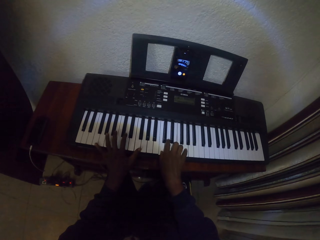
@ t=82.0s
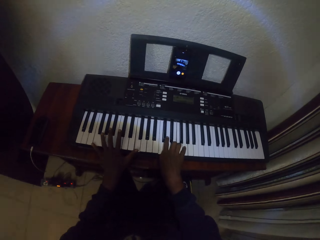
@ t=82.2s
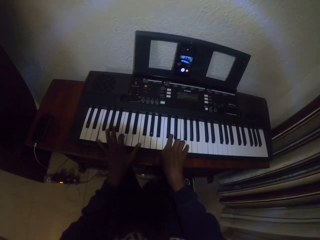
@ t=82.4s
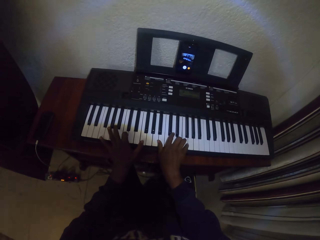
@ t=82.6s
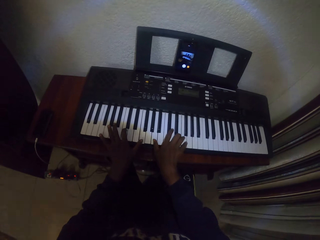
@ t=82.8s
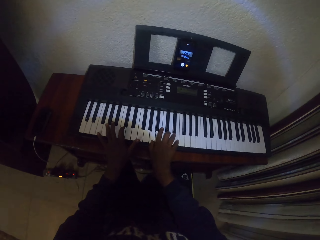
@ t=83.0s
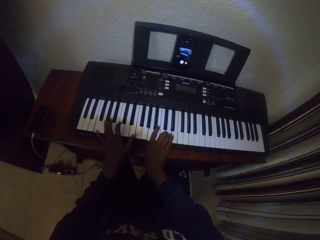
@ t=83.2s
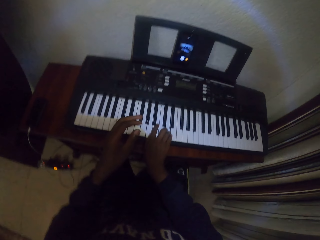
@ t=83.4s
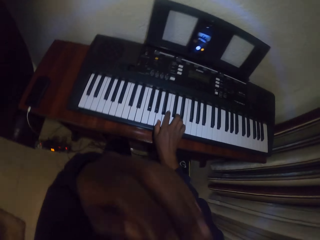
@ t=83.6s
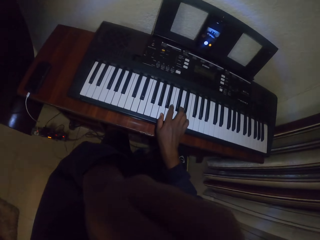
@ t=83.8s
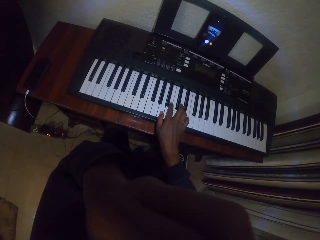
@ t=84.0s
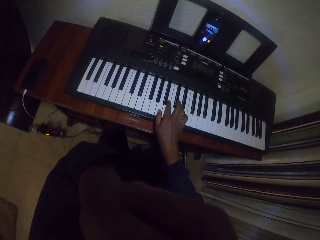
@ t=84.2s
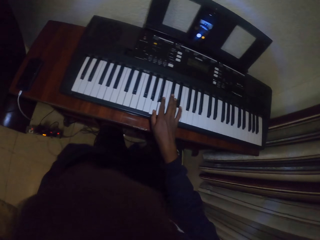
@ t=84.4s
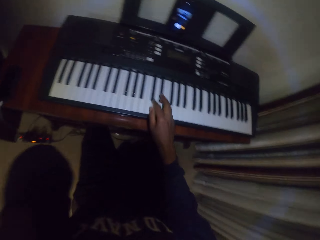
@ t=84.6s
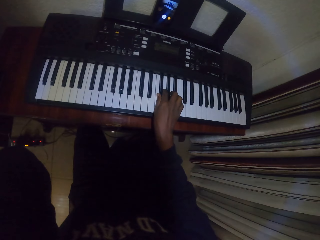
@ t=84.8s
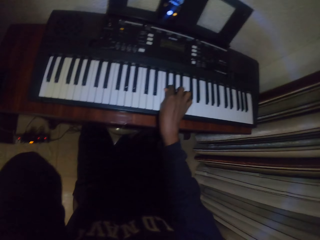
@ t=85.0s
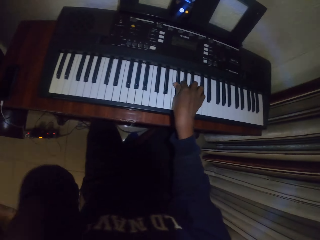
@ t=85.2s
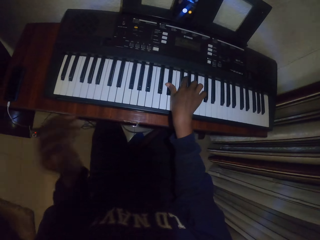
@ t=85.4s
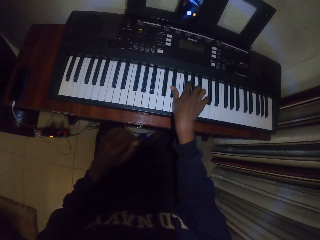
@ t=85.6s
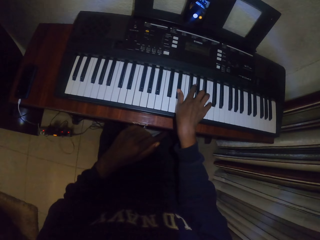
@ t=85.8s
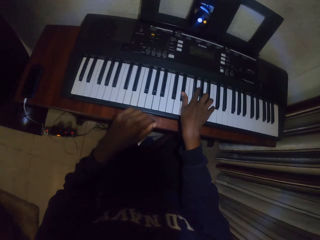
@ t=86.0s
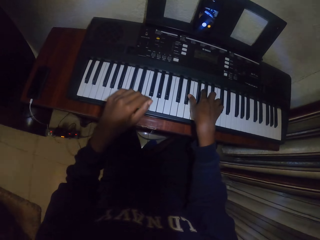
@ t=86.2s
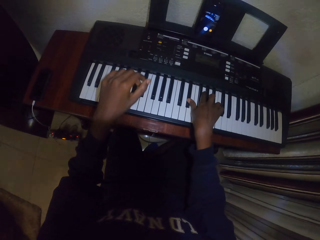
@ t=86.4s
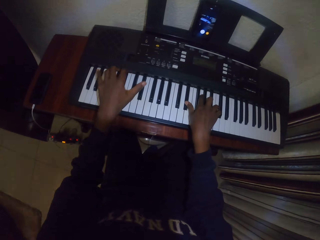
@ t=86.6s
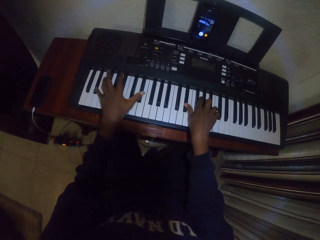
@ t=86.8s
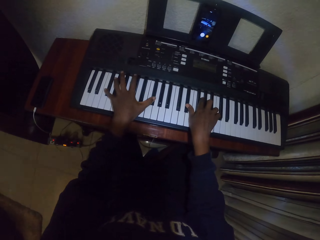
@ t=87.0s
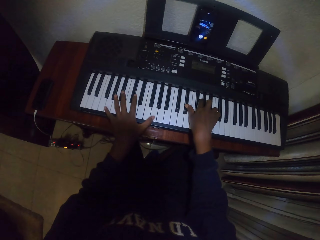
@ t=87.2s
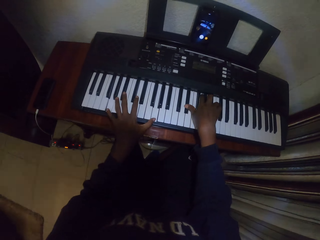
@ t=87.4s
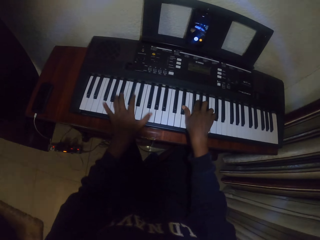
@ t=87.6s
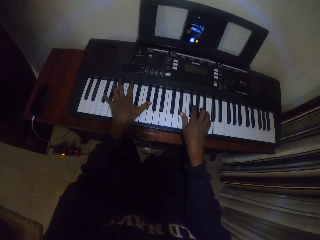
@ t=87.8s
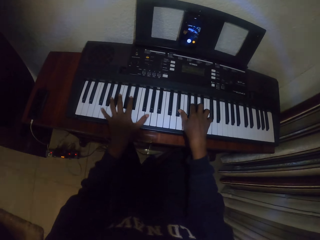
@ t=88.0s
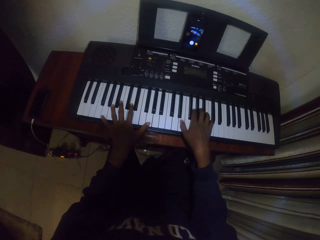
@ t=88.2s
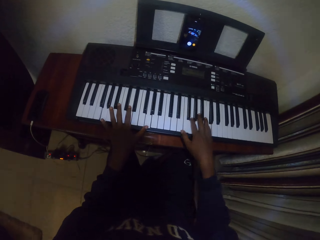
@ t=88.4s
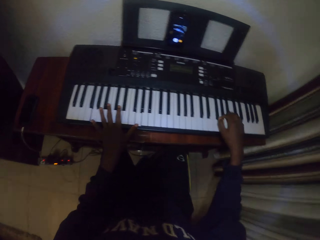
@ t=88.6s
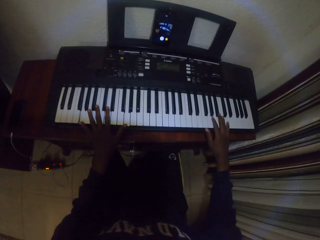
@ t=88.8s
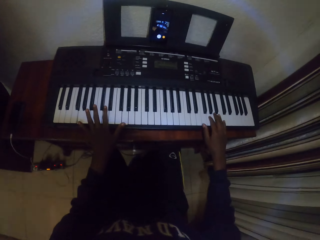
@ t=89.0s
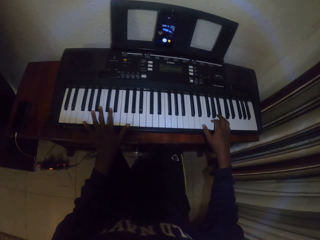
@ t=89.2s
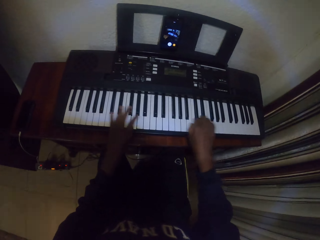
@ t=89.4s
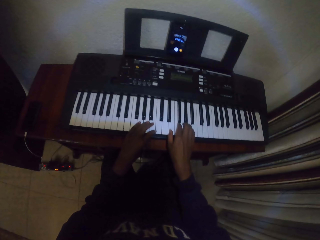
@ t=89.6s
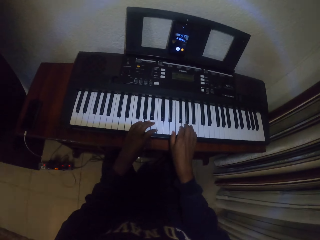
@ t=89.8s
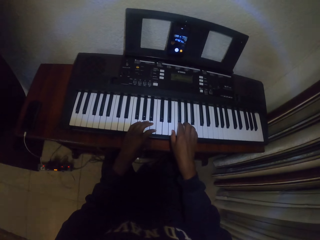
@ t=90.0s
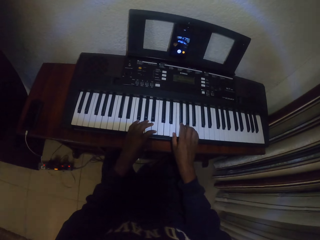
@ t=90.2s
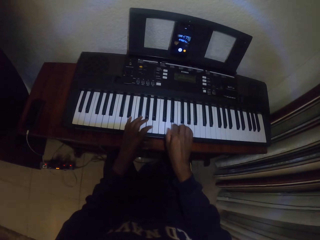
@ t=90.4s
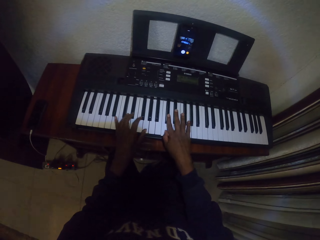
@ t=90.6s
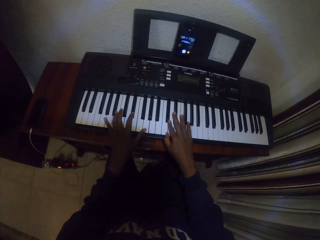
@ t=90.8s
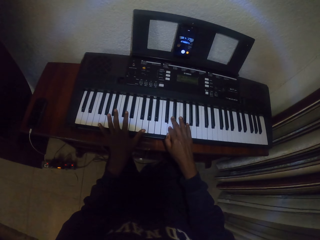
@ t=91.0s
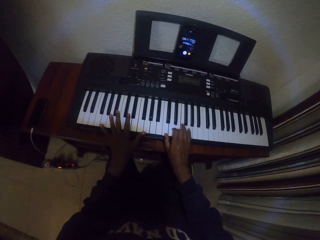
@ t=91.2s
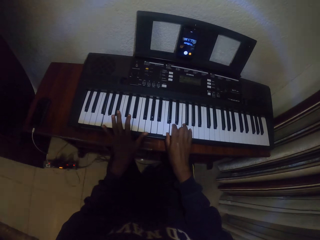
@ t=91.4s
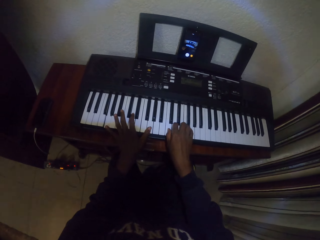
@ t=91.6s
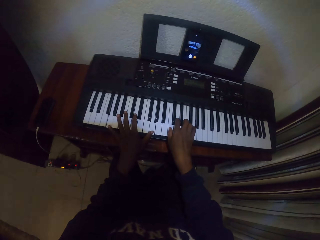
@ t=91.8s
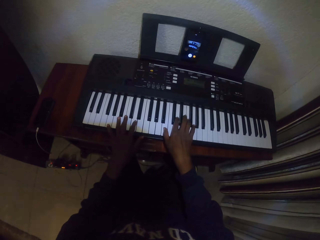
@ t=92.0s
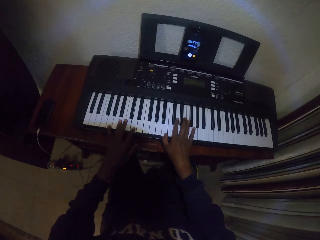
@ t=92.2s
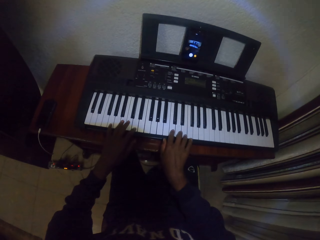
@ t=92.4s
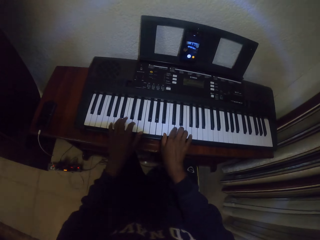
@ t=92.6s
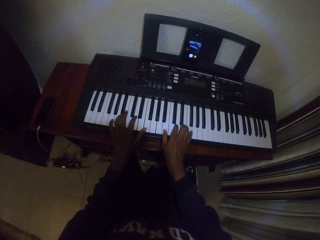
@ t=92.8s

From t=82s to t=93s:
The camera wearer removes the left hand from the keyboard. He touches his face. He places the left hand on the keyboard and plays the keyboard.

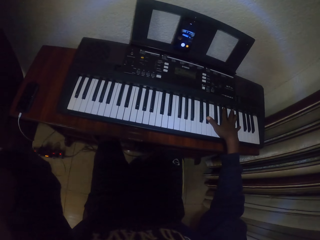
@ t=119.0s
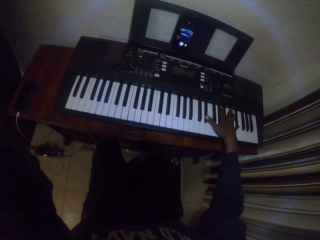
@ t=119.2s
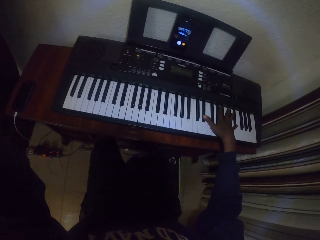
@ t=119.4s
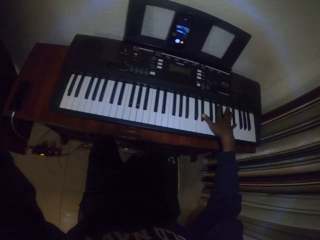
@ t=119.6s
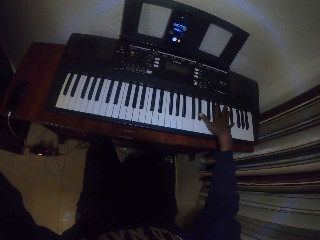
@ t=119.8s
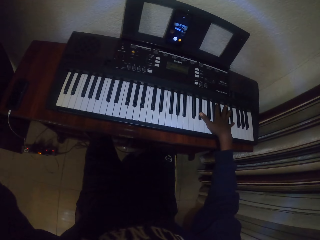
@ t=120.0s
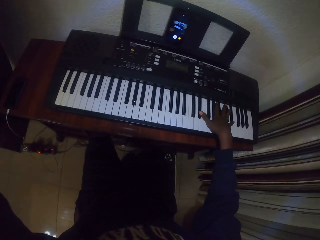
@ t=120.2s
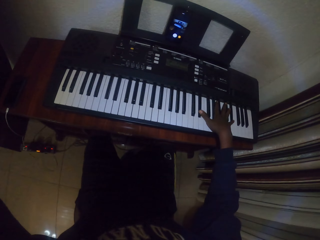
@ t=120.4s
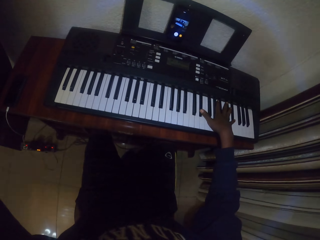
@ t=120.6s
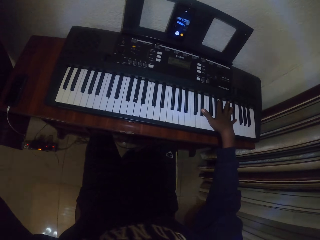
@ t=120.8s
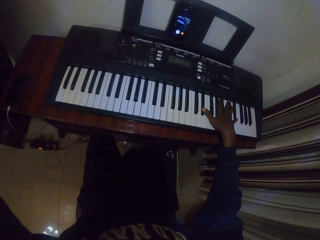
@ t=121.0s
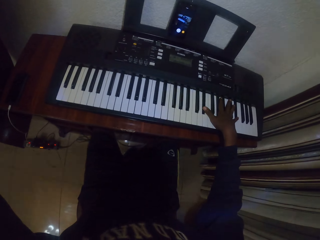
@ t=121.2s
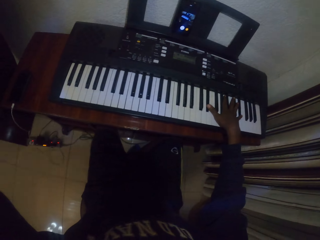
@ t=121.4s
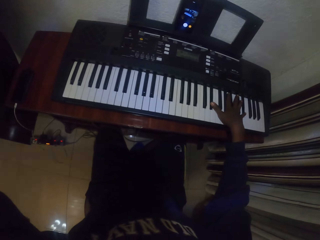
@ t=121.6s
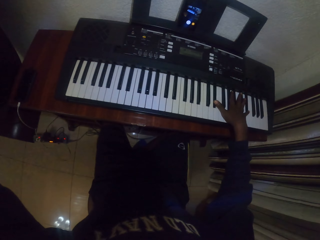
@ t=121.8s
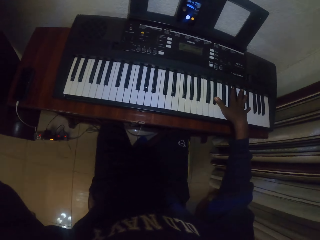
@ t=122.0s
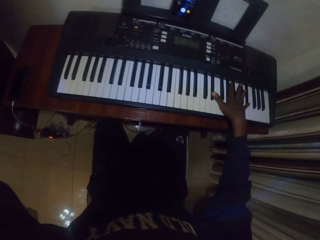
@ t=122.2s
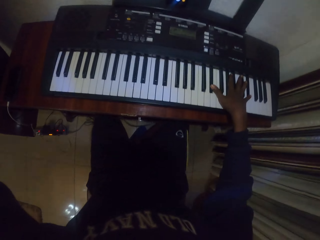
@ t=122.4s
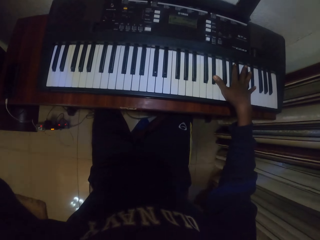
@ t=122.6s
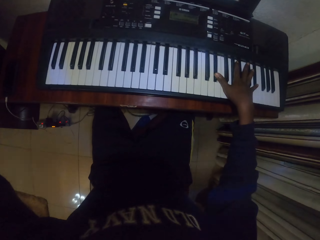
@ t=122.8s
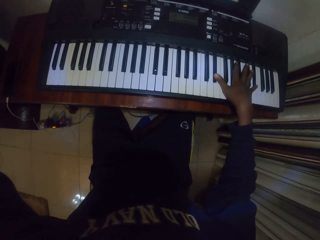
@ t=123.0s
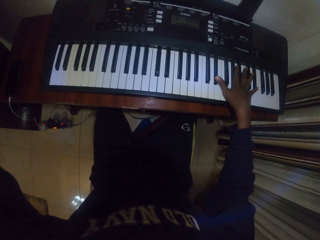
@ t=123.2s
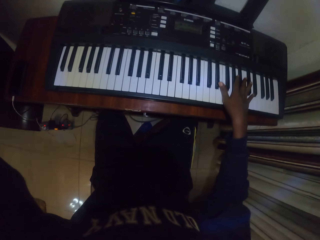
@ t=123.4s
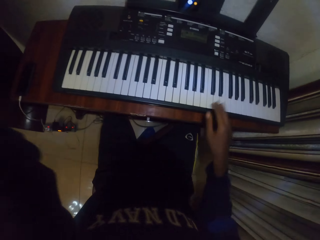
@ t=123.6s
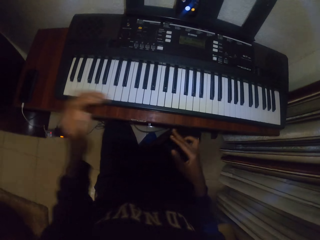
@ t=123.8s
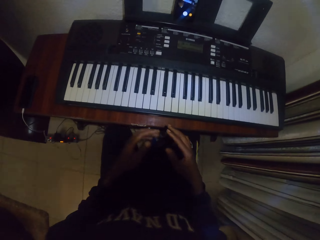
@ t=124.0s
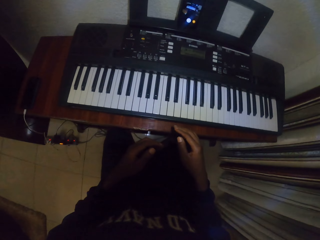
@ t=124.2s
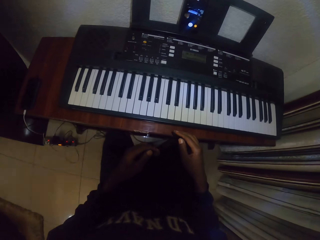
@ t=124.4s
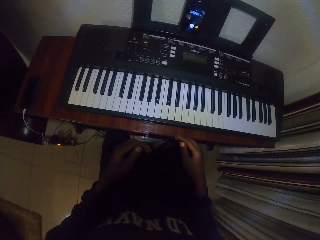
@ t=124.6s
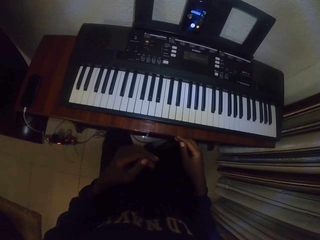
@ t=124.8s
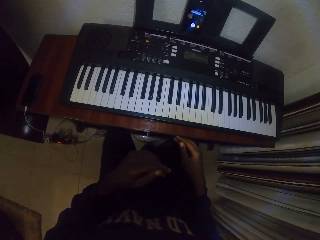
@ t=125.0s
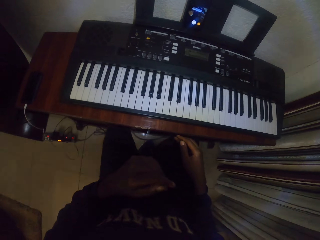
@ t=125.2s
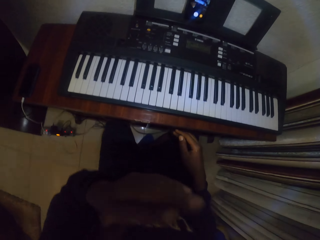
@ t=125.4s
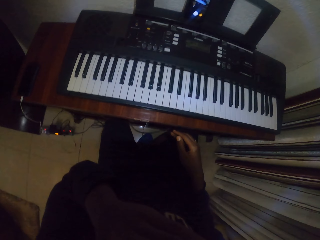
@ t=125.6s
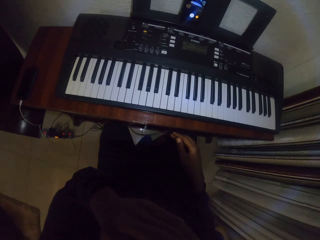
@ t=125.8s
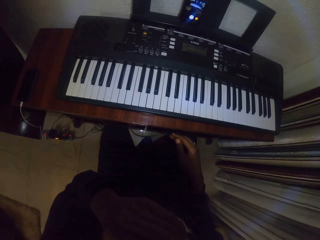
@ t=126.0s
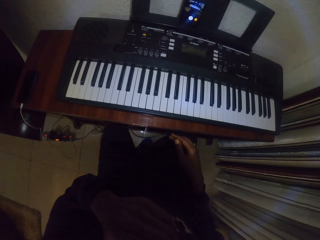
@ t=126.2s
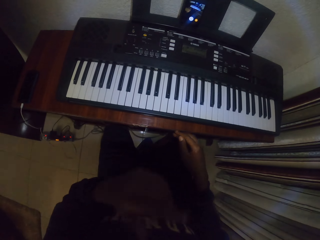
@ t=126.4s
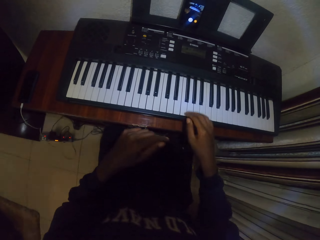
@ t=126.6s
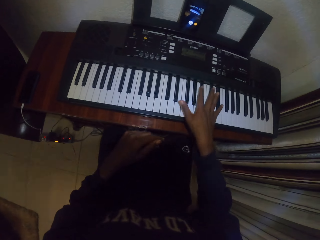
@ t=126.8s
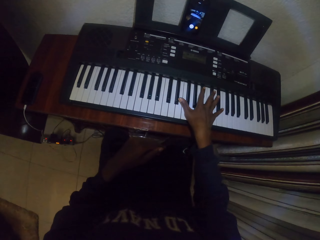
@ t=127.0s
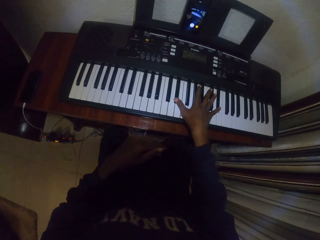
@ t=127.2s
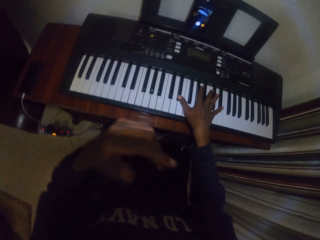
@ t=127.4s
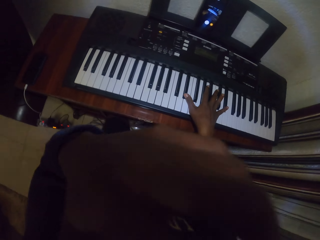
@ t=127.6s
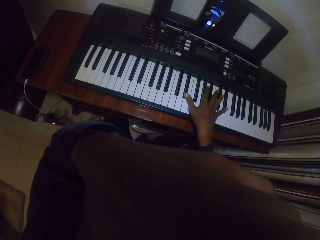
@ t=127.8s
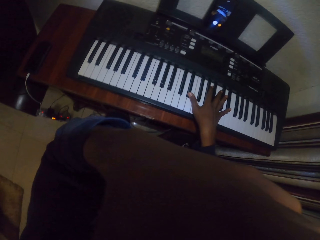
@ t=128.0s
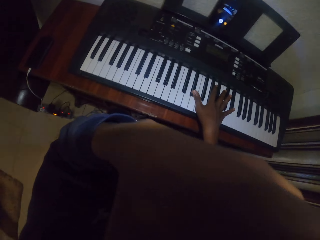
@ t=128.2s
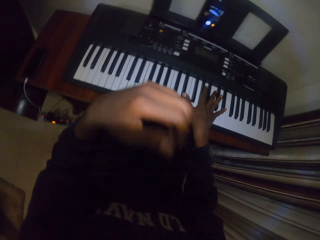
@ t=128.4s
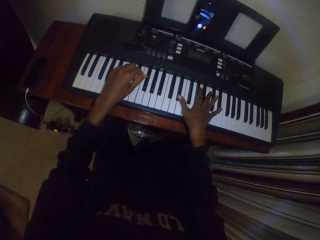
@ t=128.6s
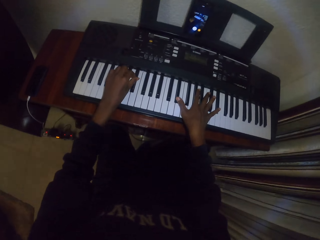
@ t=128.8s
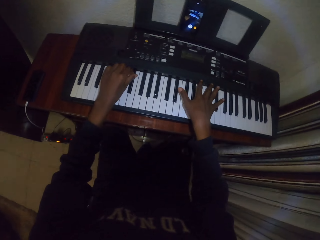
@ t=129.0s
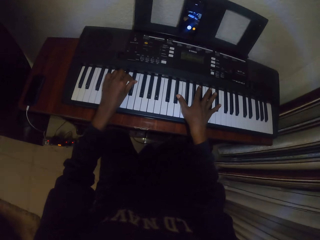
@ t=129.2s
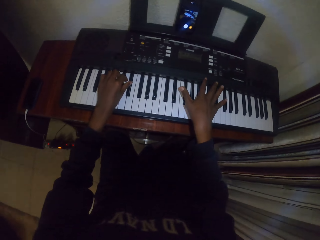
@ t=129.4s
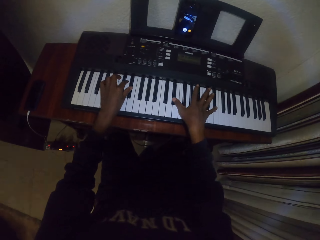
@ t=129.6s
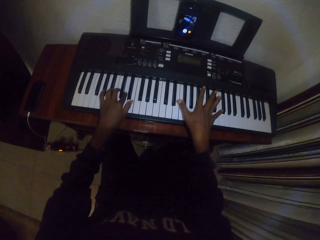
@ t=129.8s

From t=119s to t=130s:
The camera wearer adjusts the camera. He removes the right hand from the keyboard. He touches his face. He places the right hand on the keyboard and plays the keyboard.
